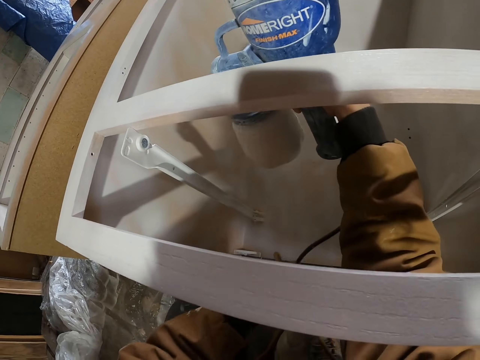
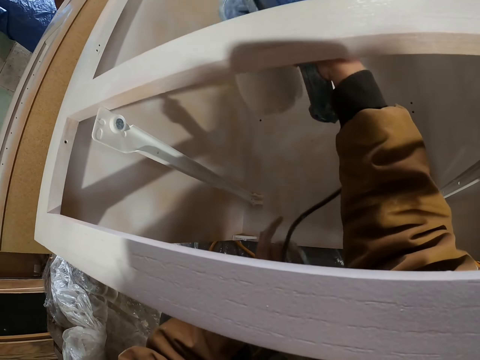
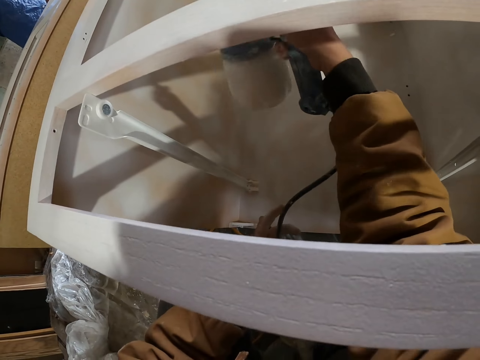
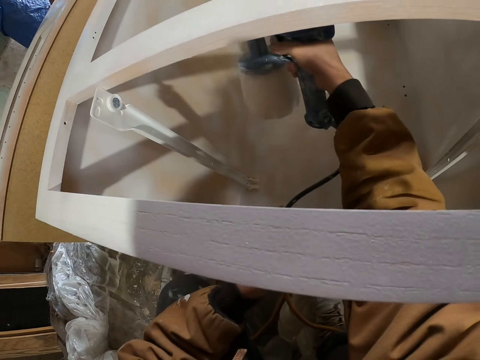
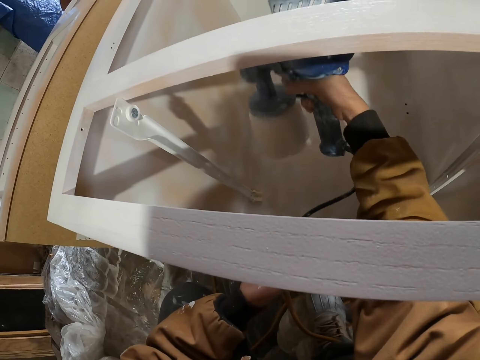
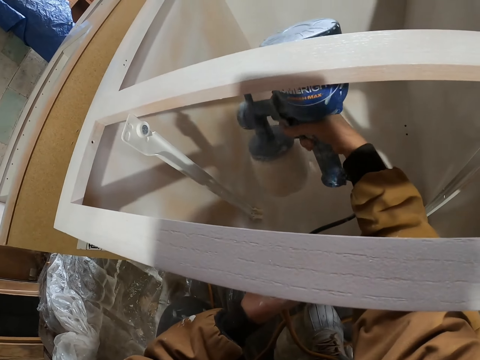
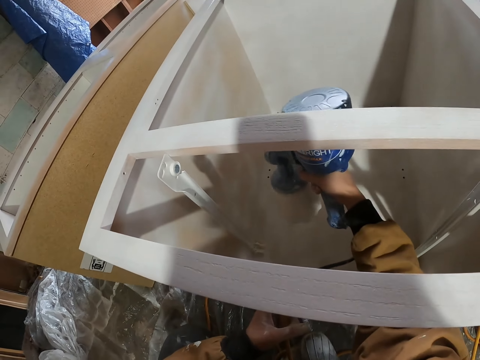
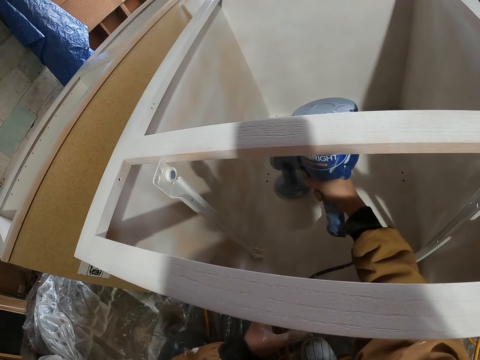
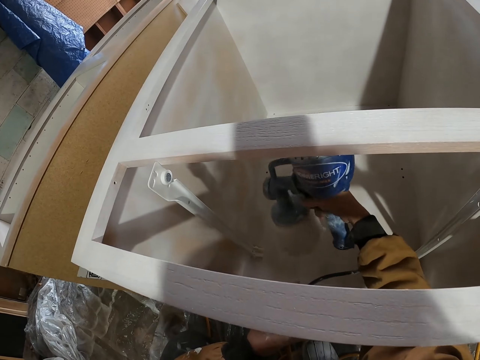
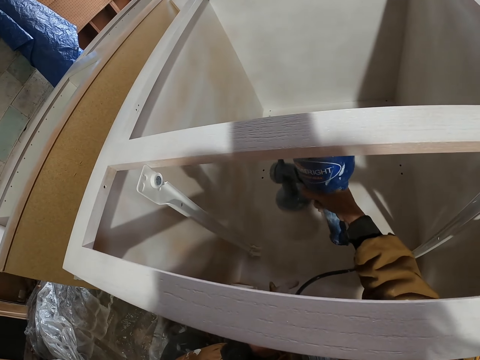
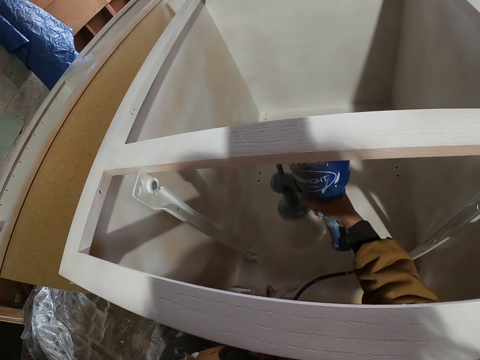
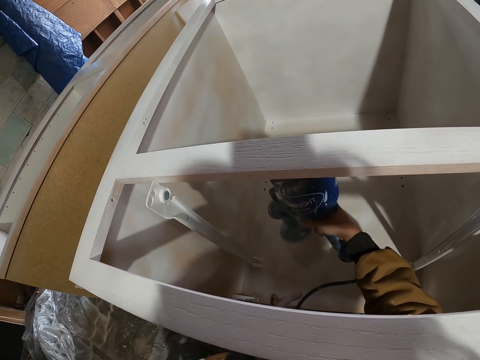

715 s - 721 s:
The camera wearer holds a cable with the other hand. They spray paint with a paint spray gun.

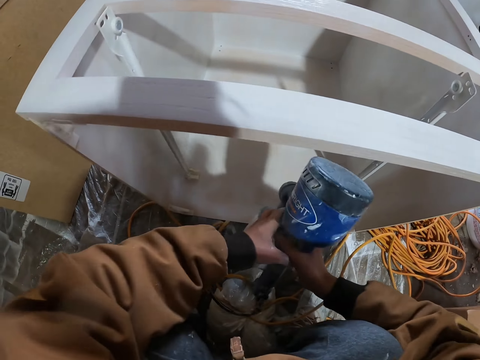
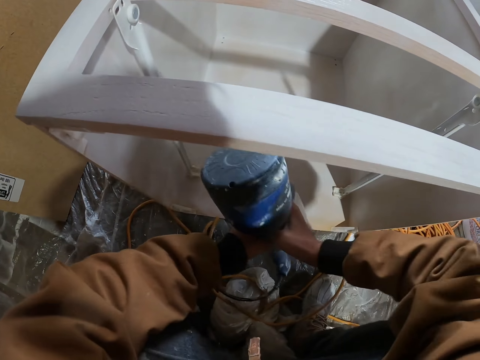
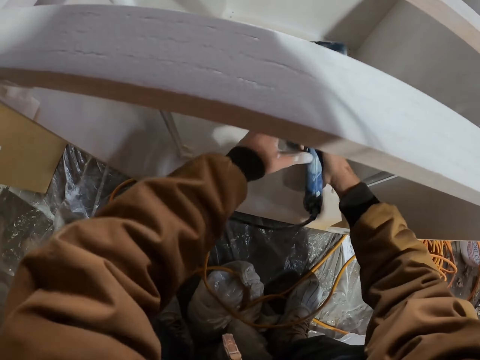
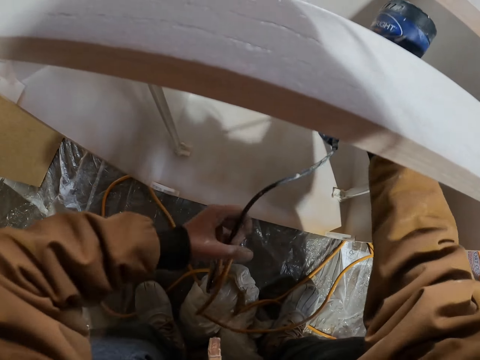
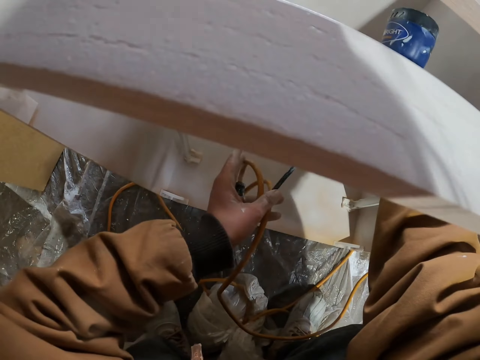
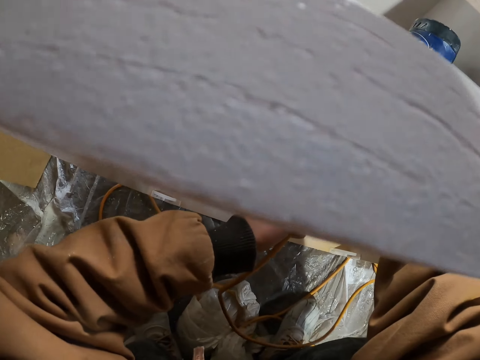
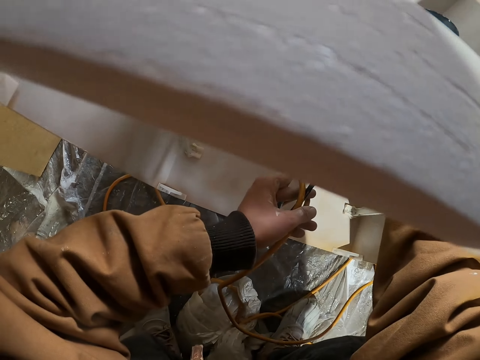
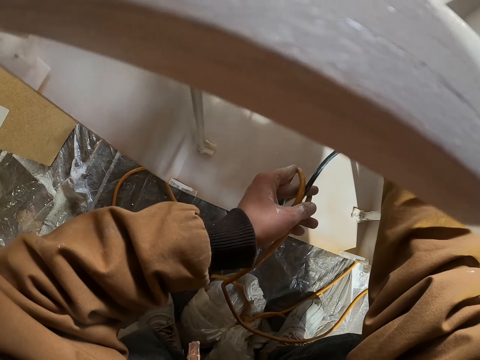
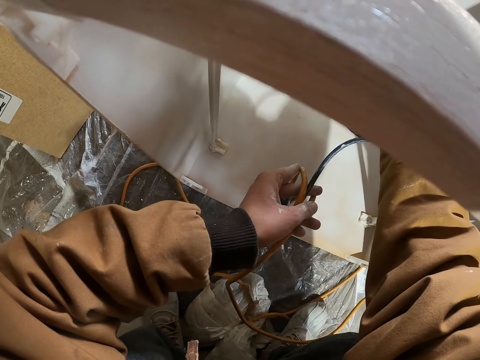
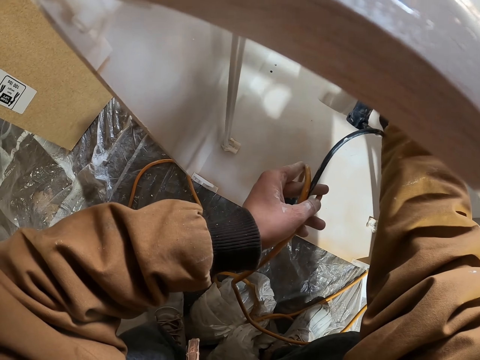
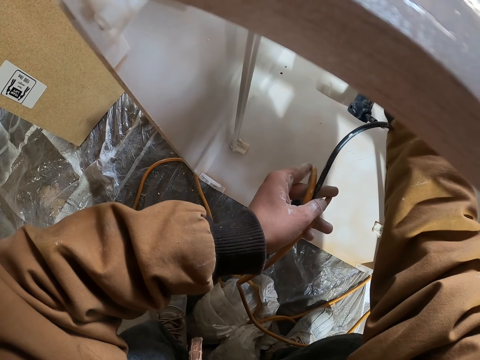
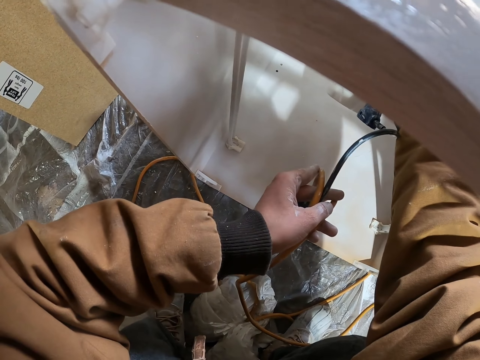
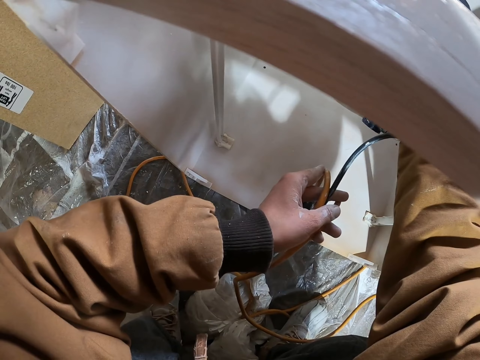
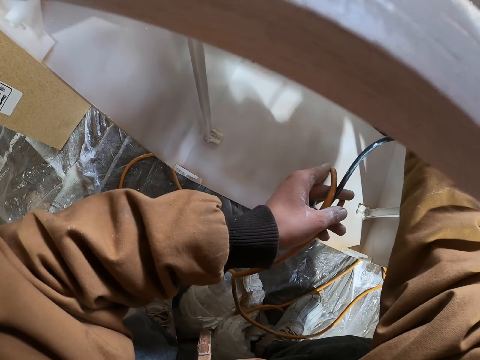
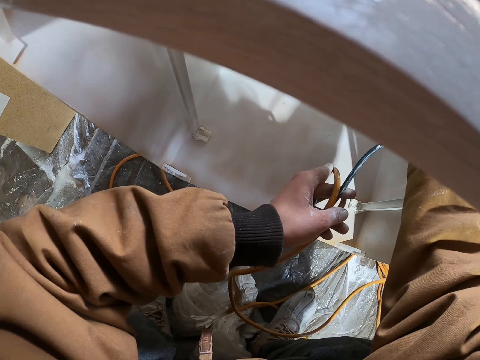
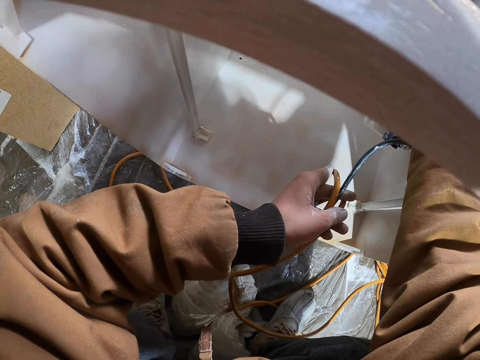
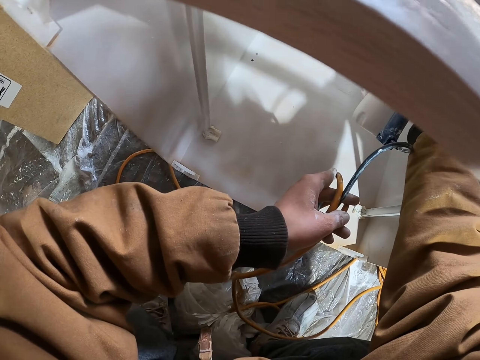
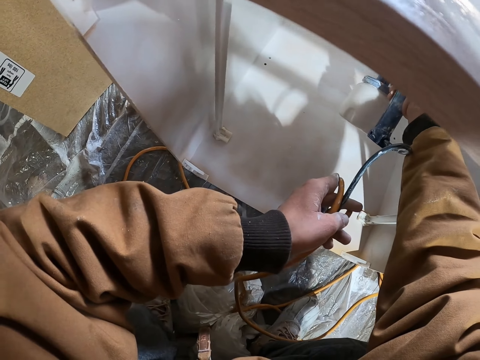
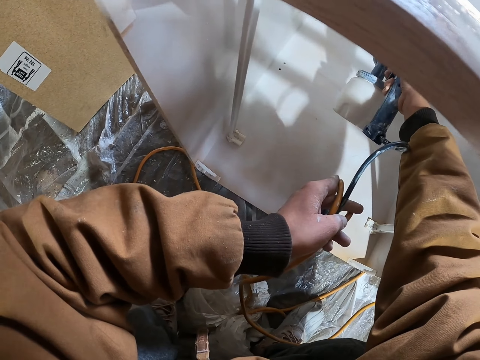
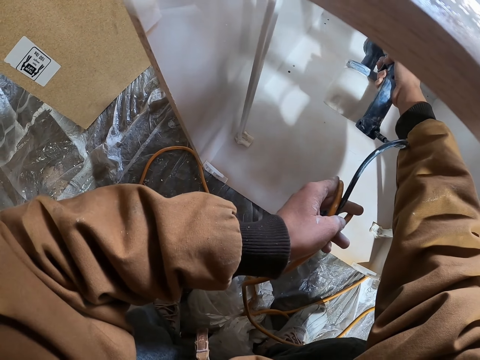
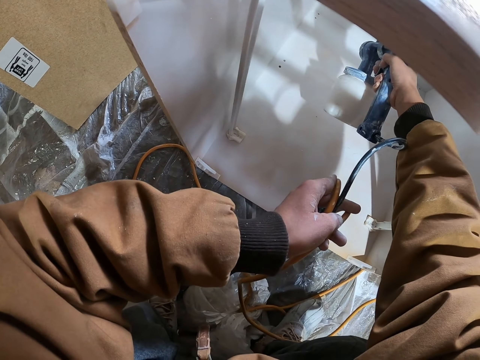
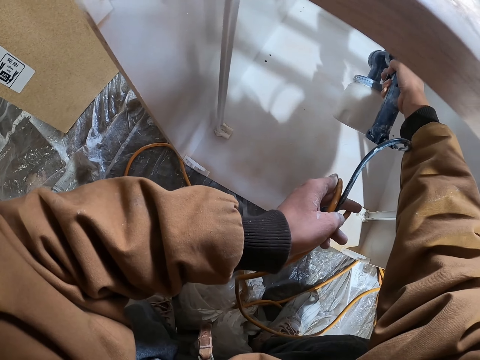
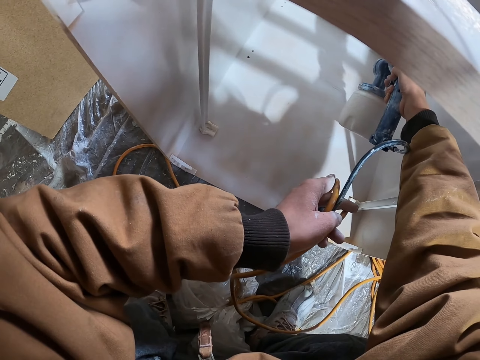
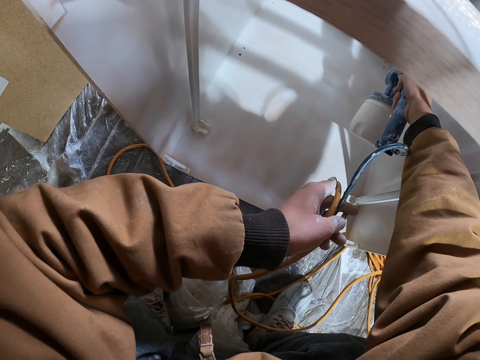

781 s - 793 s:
The camera wearer adjusts the paint gun cable. They hold the cable with the other hand. They spray paint in the wooden drawer with a paint spray gun.

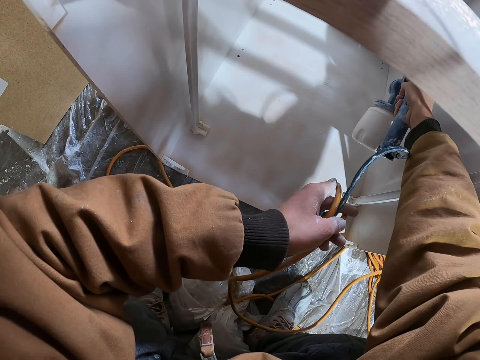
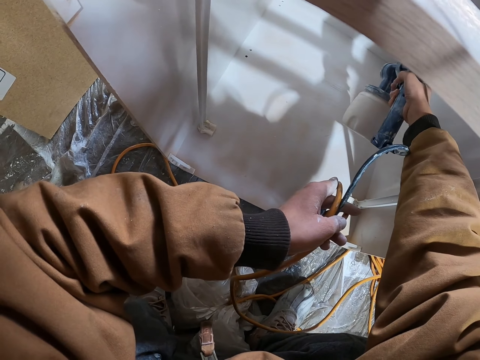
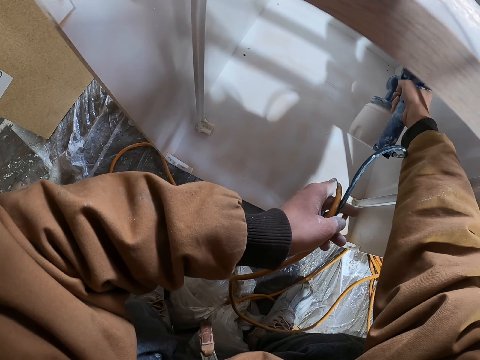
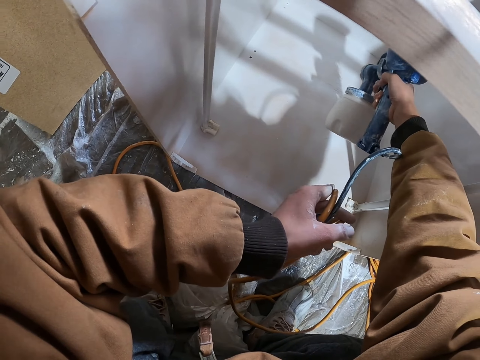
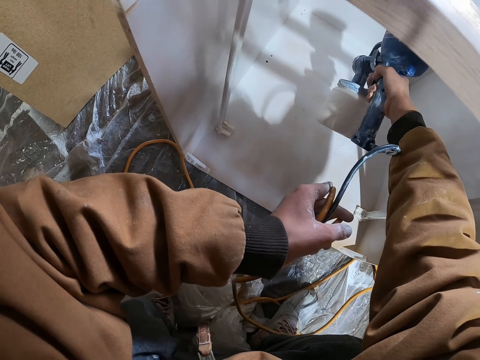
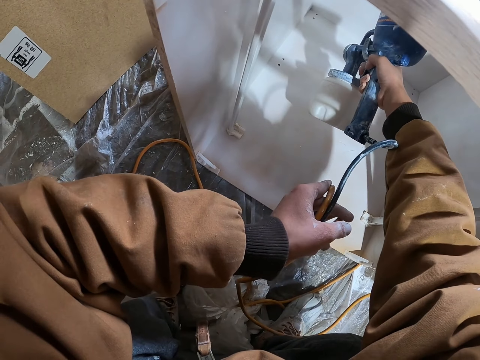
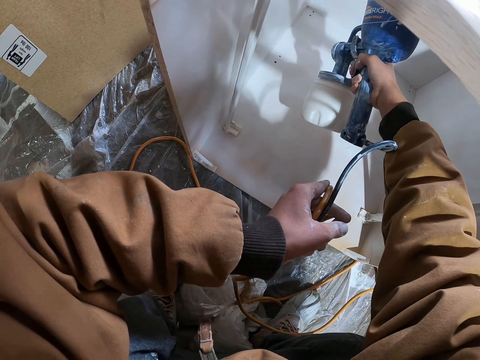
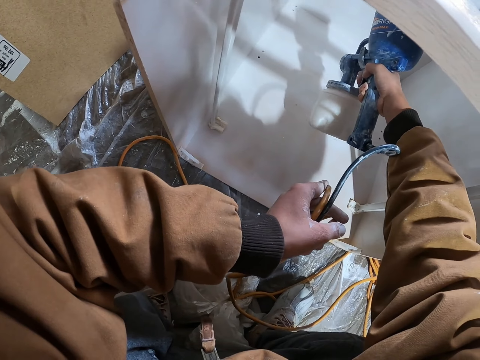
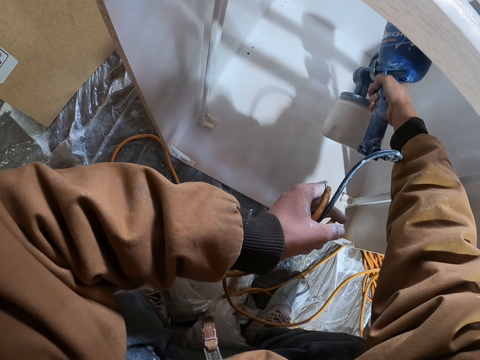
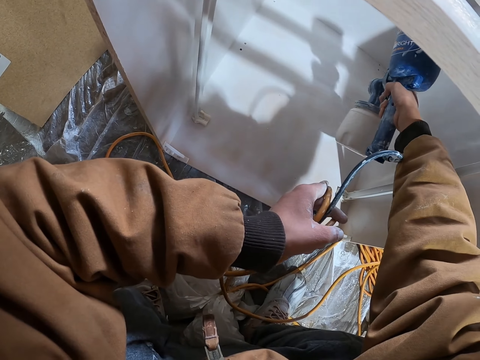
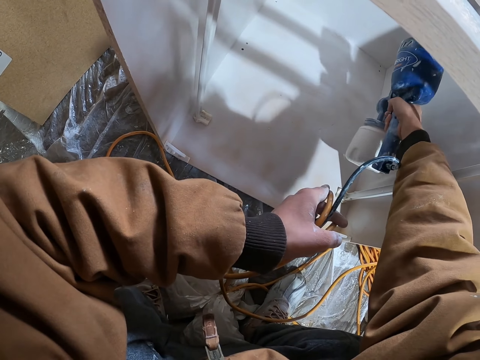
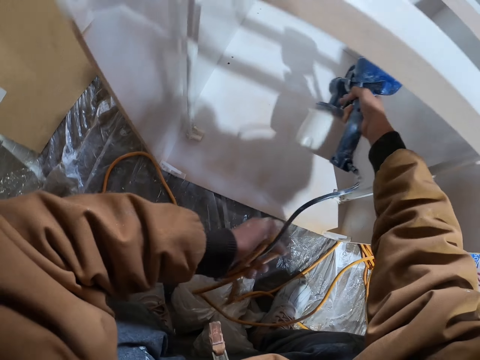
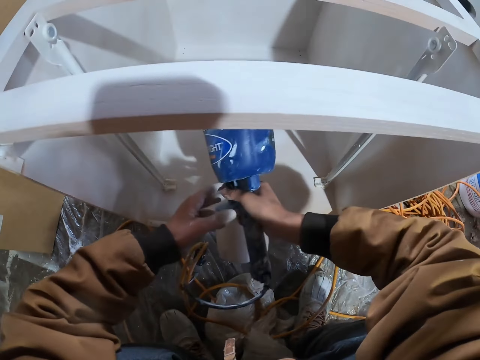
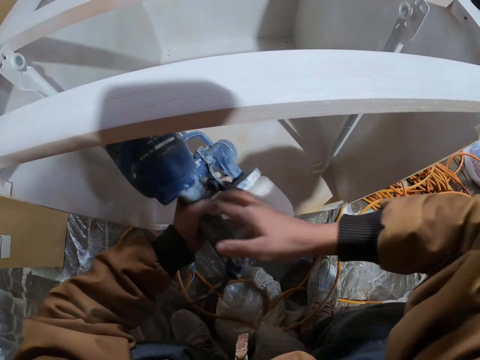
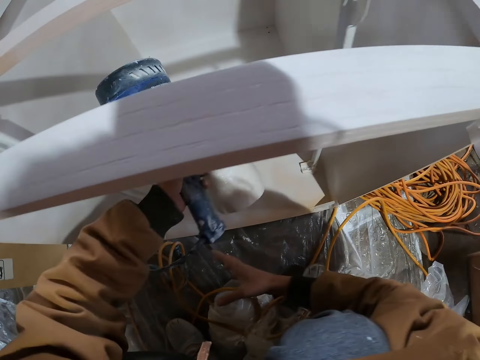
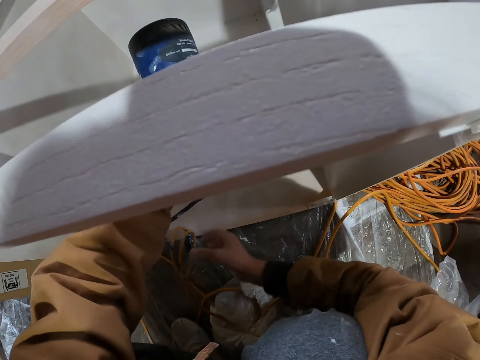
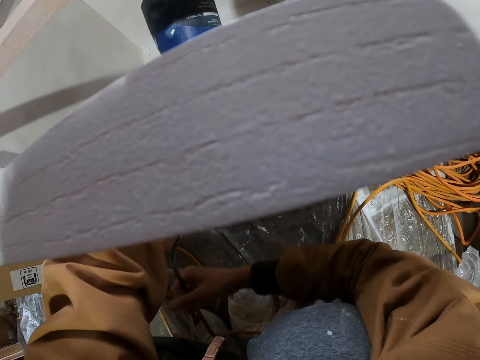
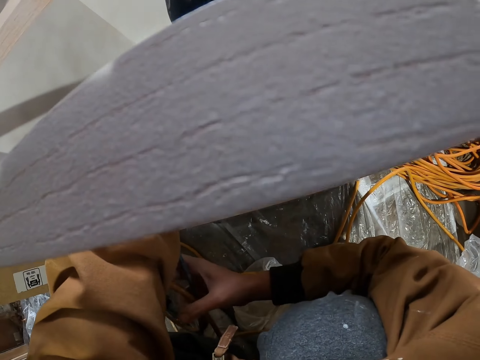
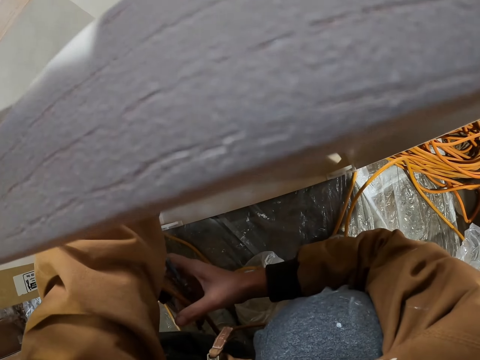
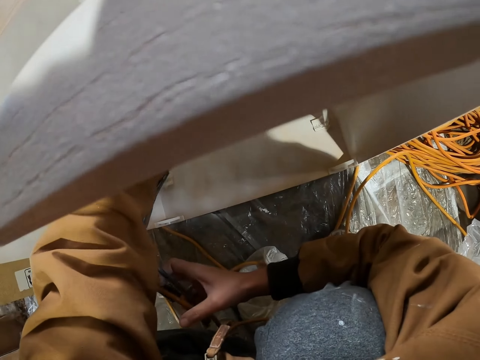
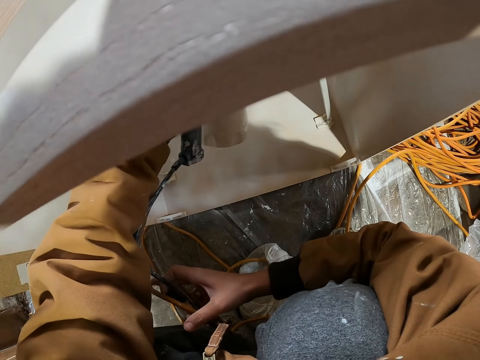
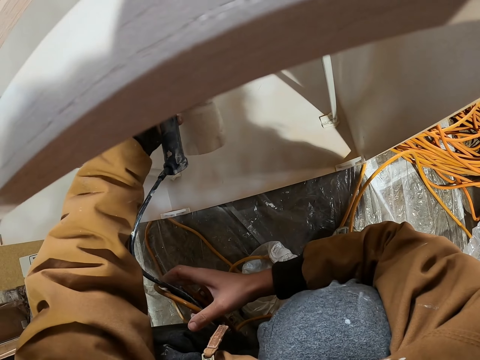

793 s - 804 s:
The camera wearer passes the paint gun to the left hand. They hold the cable with the other hand. They spray paint in the wooden drawer with the paint spray gun.
